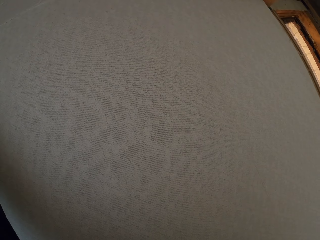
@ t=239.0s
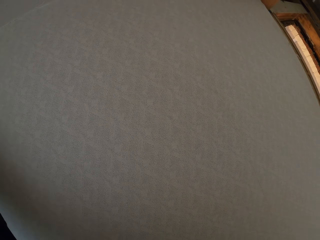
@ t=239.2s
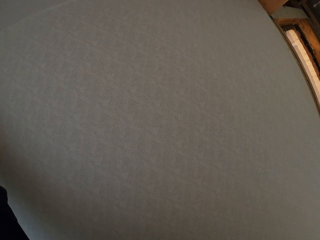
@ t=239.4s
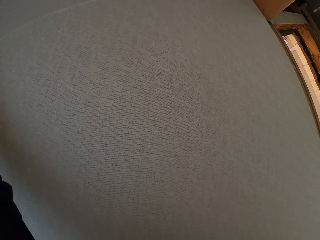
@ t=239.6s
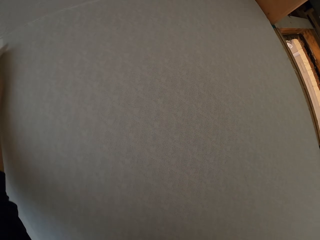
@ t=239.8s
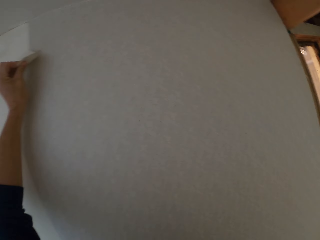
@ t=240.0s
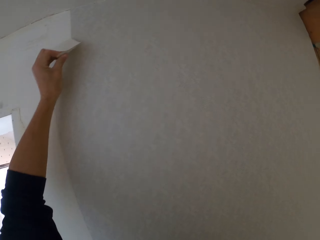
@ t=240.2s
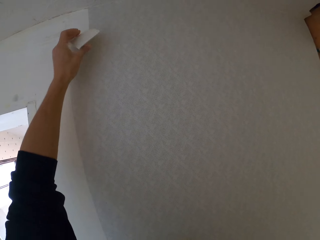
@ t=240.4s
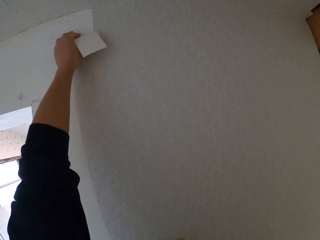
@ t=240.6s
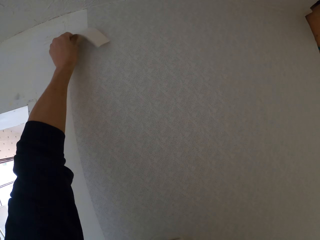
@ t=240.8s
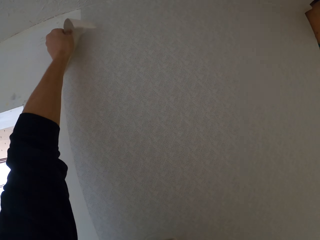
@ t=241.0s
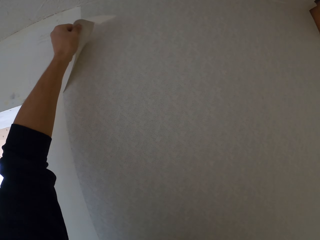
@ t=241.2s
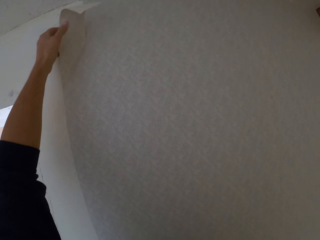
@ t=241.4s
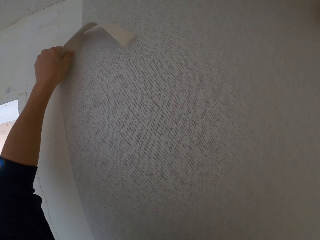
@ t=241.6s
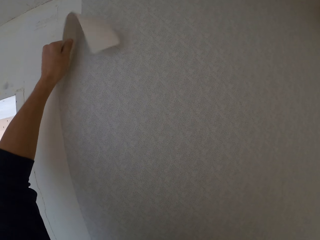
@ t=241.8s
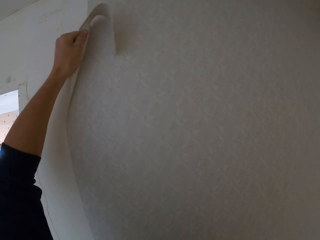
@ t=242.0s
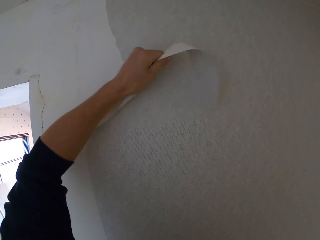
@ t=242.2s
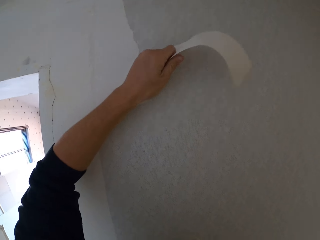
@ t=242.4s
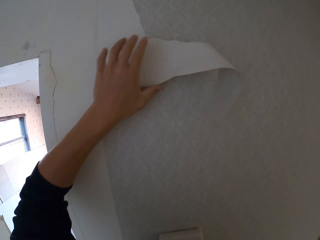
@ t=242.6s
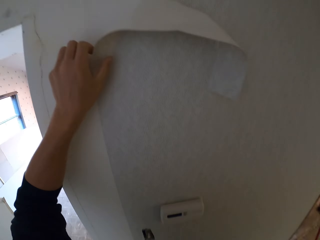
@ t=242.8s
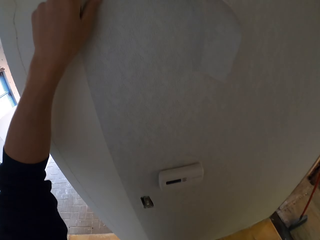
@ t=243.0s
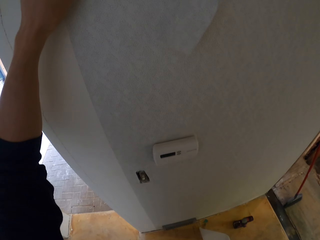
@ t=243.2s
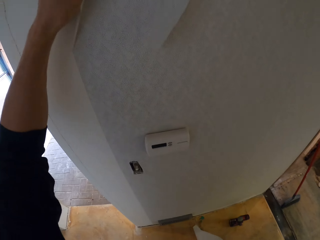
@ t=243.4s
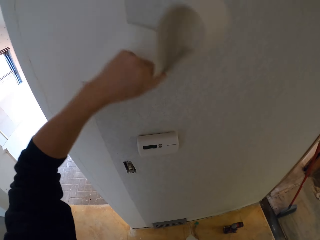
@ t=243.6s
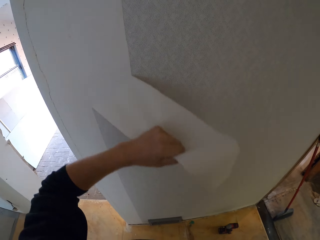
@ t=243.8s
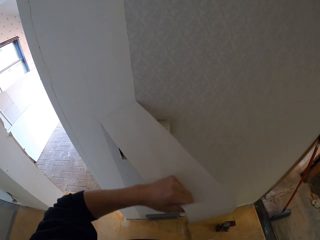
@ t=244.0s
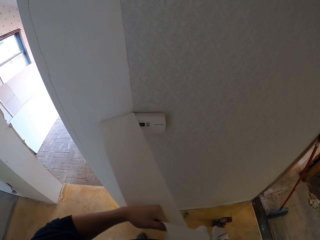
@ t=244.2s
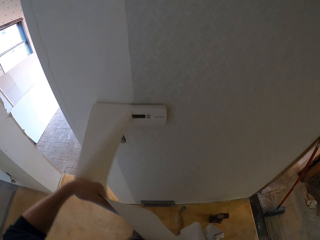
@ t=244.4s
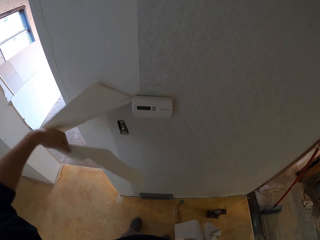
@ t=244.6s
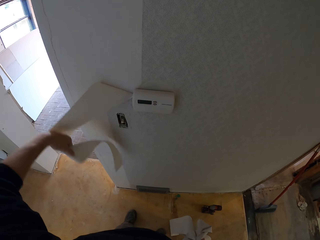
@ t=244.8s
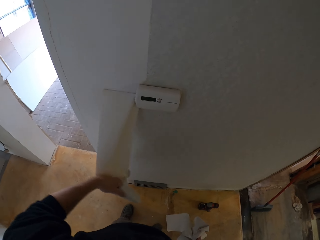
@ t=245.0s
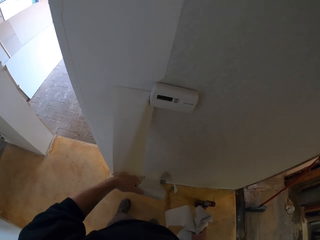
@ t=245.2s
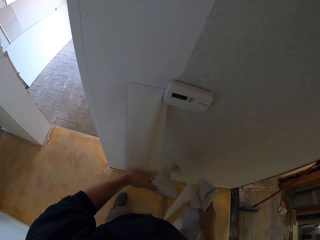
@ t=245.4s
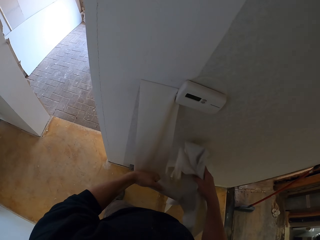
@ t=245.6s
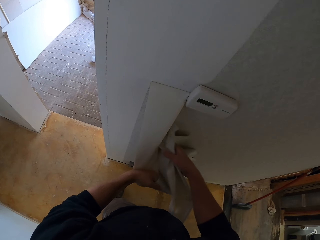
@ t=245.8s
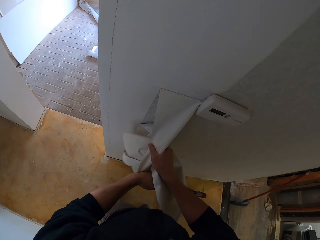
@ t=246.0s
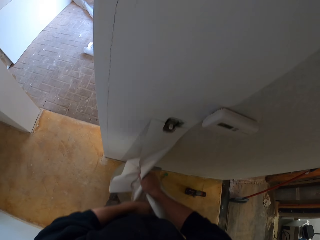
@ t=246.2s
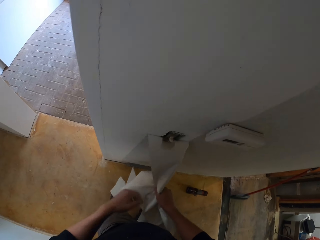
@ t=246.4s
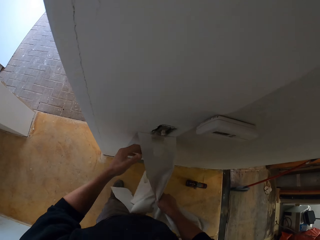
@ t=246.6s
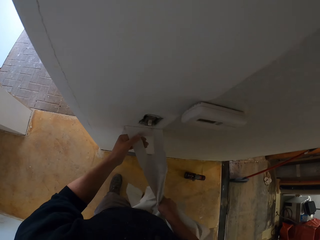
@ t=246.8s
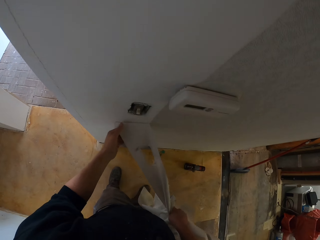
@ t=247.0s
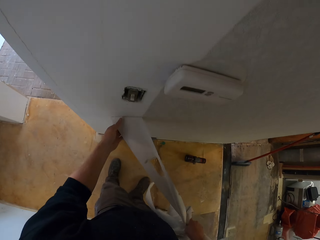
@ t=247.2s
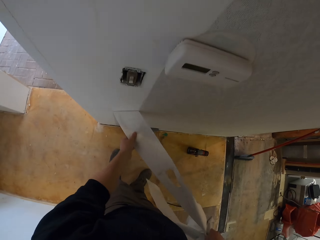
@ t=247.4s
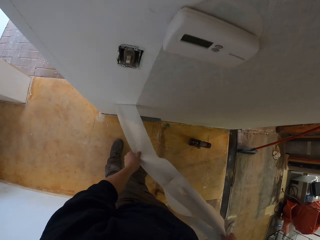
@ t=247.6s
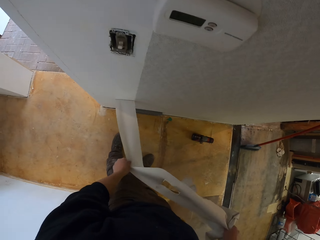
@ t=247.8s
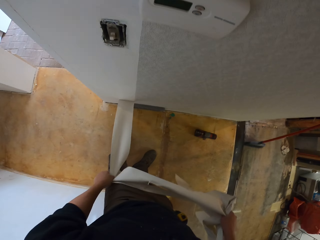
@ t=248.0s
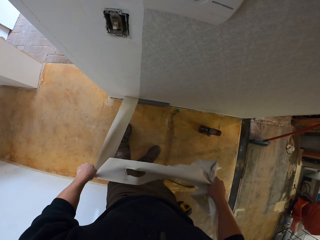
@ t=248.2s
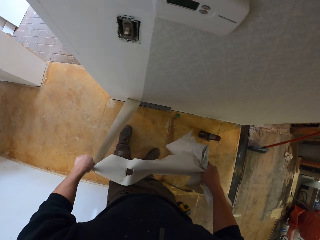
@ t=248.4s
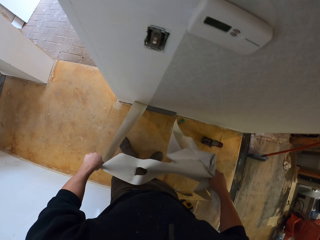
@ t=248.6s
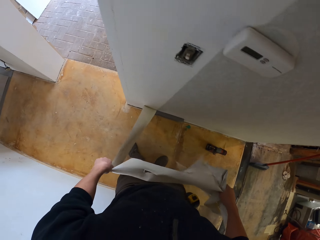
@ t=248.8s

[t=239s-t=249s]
The camera wearer looks at the wallpaper. They remove the wallpaper.

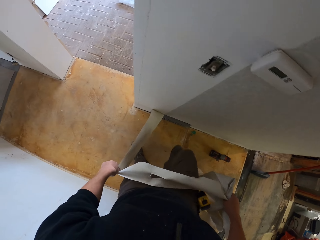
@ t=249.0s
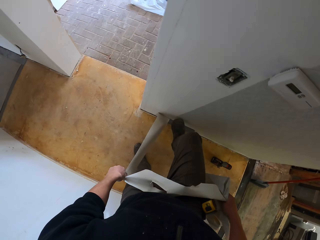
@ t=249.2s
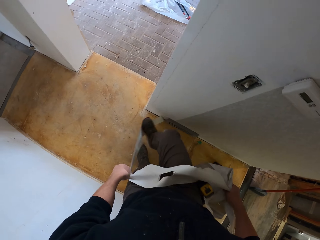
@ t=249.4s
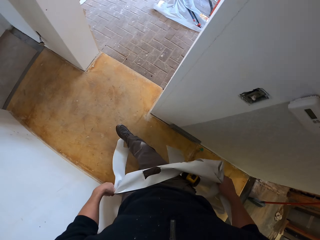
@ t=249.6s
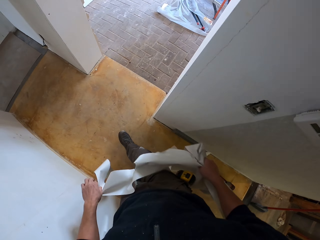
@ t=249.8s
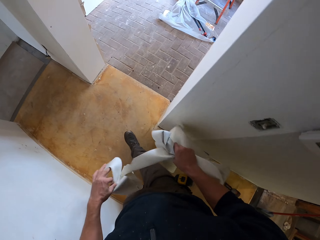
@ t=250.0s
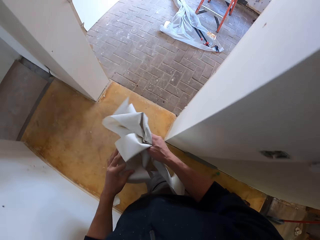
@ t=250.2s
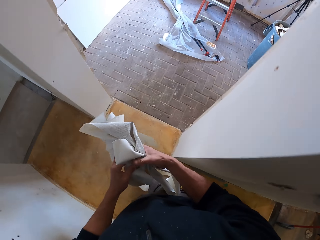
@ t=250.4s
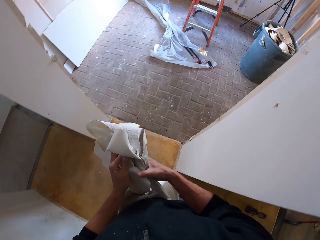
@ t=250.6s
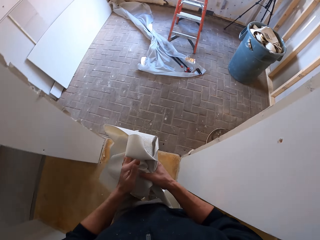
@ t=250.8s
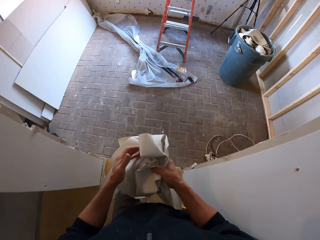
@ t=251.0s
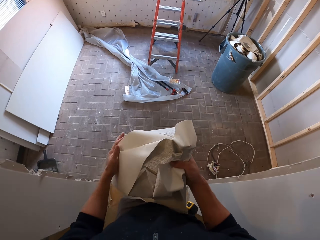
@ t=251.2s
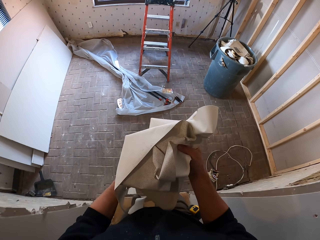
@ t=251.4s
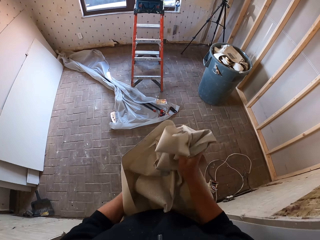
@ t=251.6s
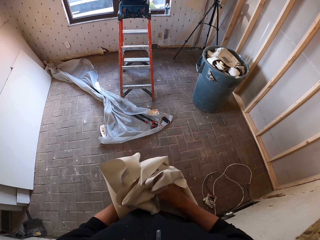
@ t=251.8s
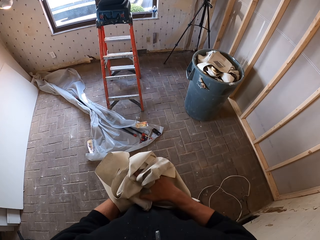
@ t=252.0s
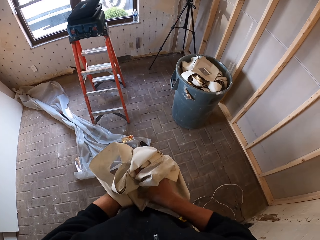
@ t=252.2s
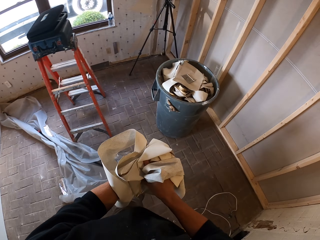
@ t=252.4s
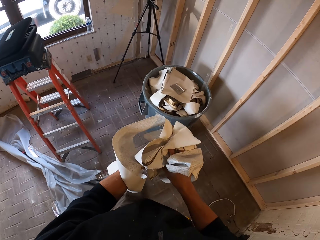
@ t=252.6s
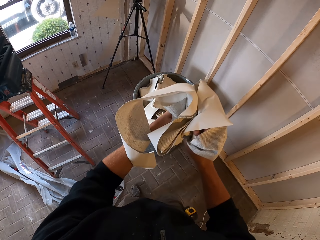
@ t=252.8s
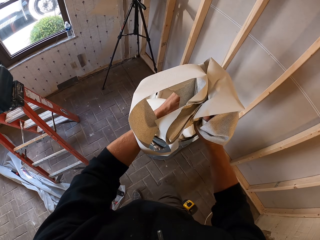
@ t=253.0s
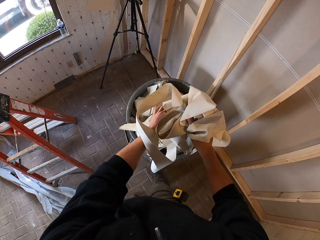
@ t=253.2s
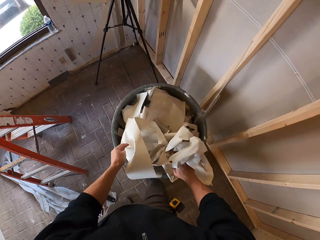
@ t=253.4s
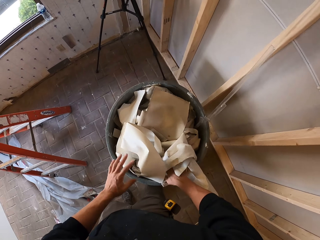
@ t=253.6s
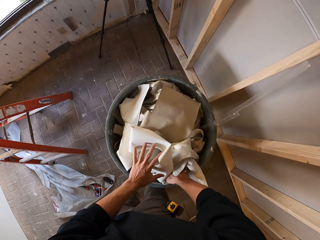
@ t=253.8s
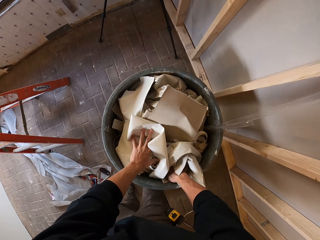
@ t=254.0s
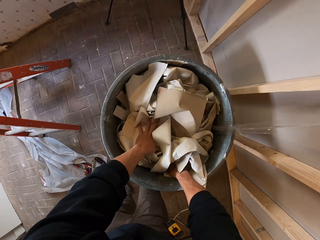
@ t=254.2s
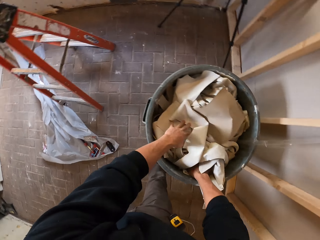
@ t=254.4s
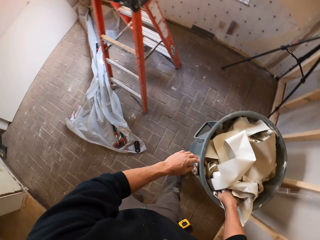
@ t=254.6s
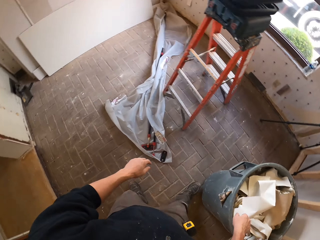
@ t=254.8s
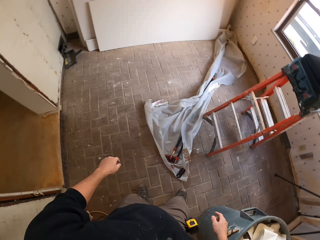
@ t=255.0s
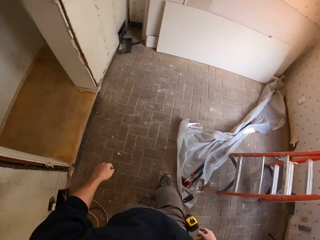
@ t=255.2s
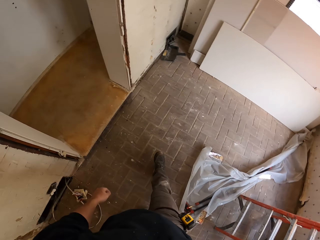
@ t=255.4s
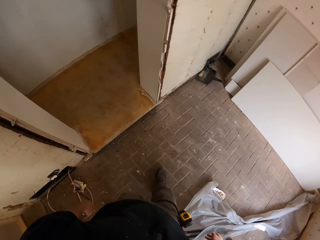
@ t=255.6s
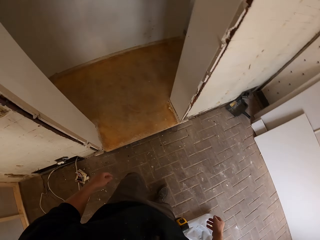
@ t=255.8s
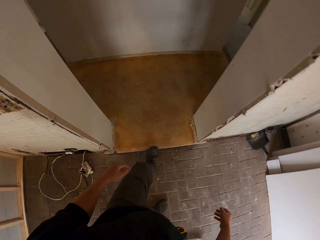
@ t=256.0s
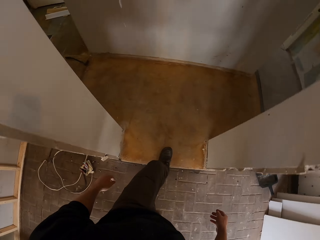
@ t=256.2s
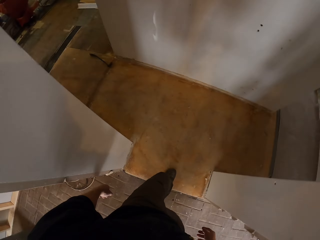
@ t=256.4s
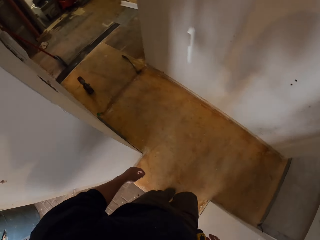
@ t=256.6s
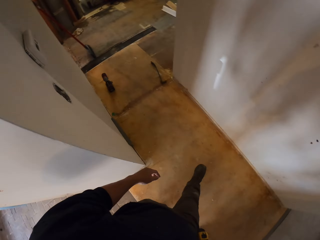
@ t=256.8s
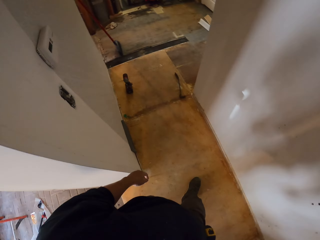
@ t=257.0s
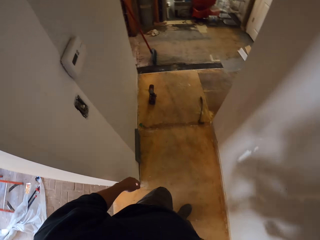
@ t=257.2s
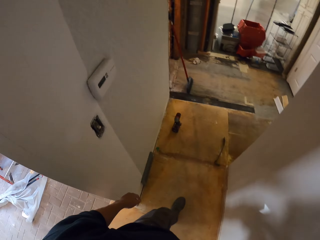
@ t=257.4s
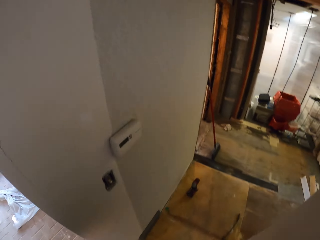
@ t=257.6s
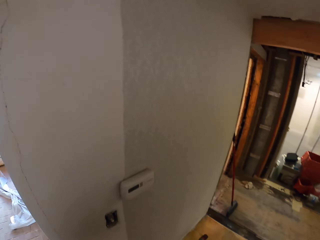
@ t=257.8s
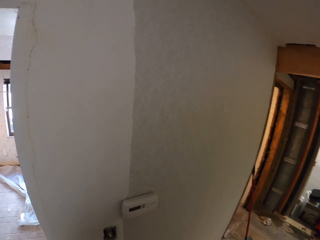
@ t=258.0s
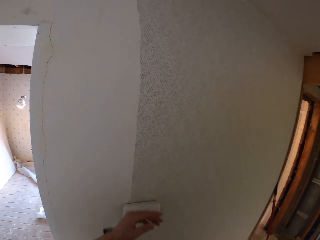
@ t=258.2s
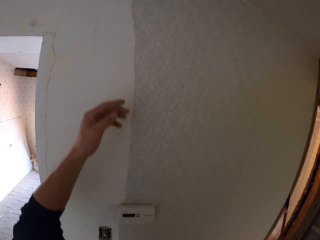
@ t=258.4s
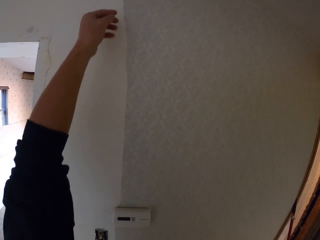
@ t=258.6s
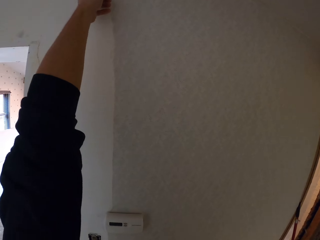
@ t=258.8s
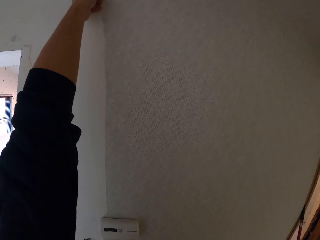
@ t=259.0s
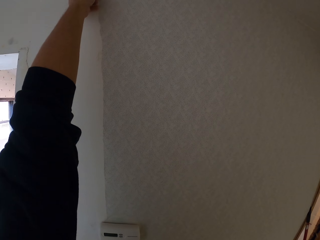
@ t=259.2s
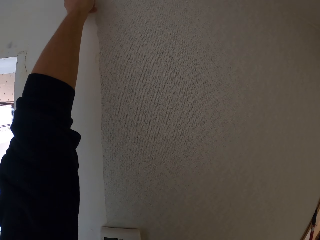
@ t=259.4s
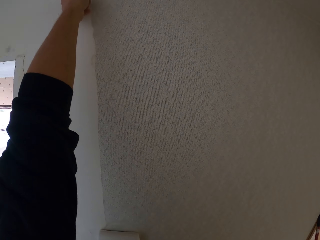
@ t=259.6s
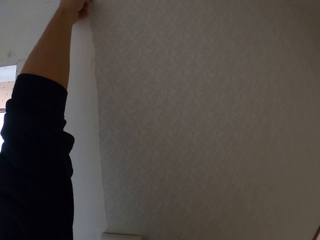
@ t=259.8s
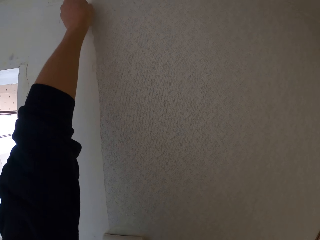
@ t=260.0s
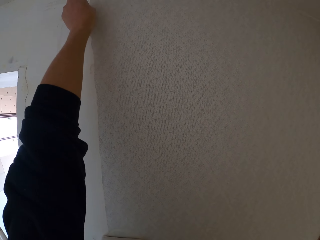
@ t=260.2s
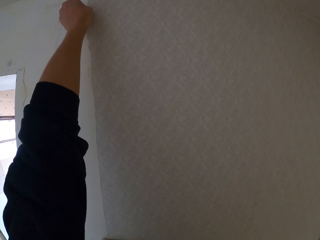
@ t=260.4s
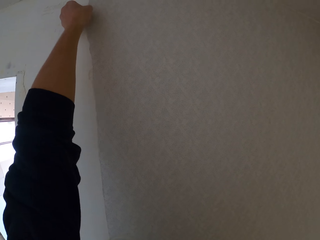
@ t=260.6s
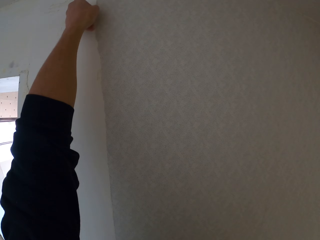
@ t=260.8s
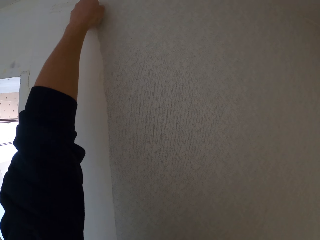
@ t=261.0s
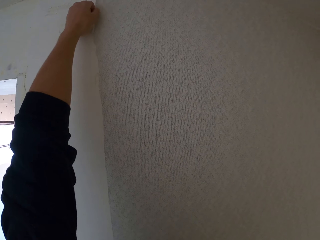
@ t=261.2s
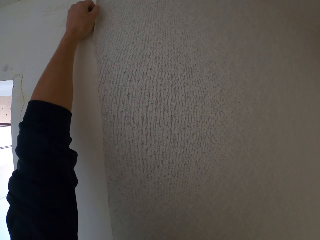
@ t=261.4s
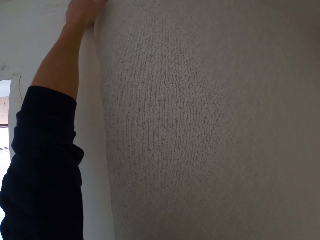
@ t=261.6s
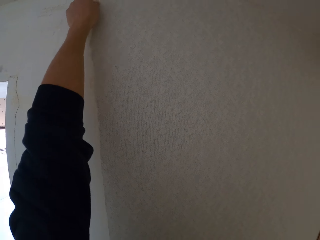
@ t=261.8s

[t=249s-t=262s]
The camera wearer moves his leg on the wallpaper. He holds the wallpaper, squeezes the wallpaper and enters the room. He puts the wallpaper in the dustbin and presses the wallpaper in the dustbin. He walks out of the room. He lifts his hand. He peels the wallpaper.
